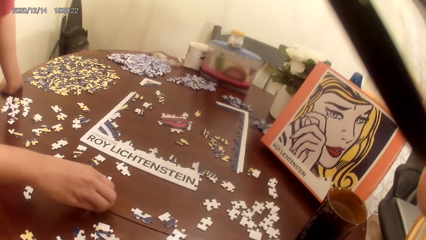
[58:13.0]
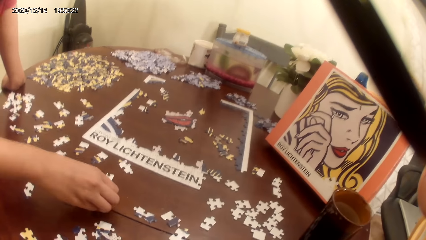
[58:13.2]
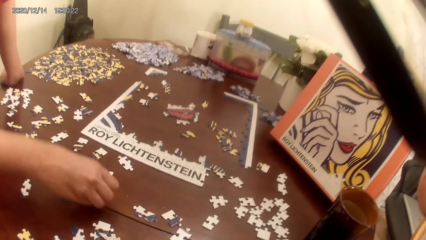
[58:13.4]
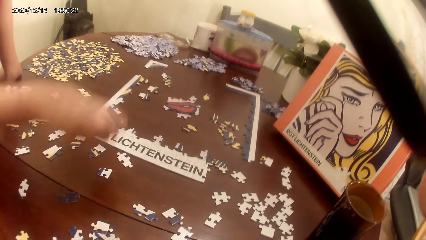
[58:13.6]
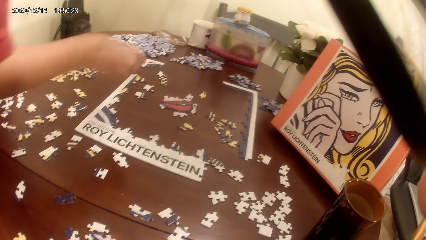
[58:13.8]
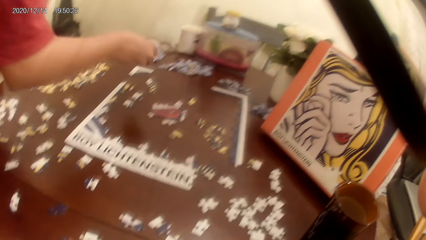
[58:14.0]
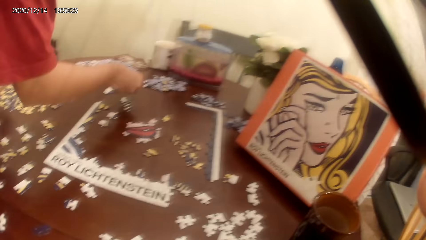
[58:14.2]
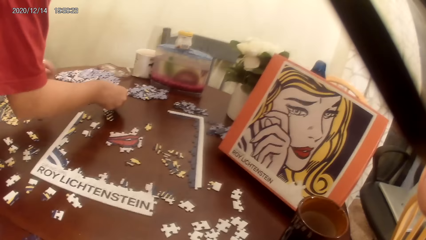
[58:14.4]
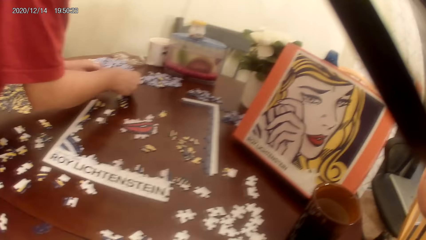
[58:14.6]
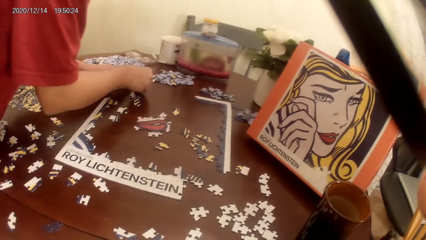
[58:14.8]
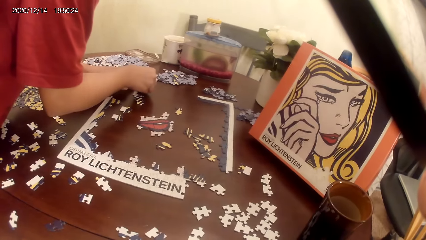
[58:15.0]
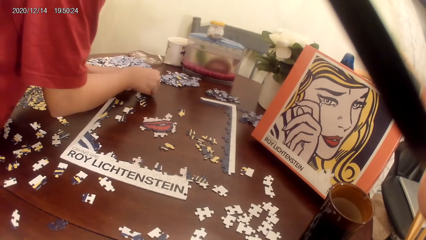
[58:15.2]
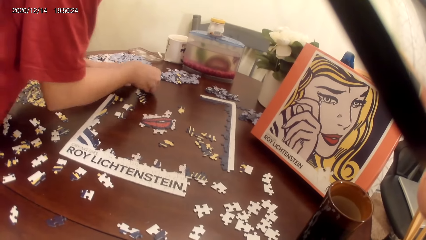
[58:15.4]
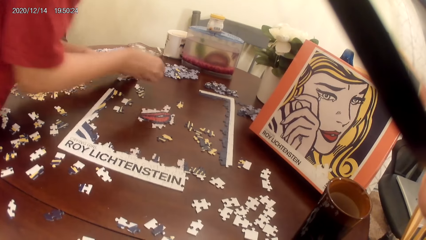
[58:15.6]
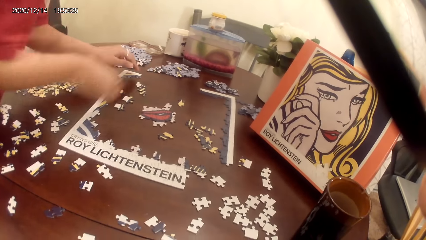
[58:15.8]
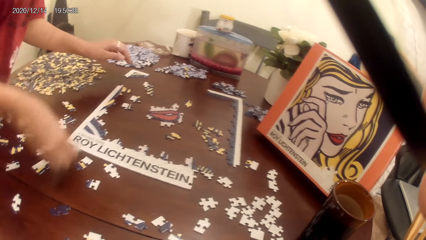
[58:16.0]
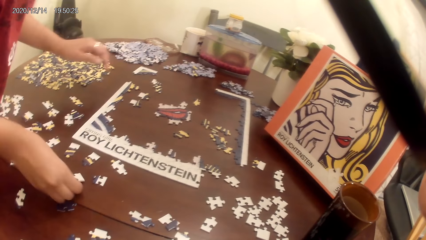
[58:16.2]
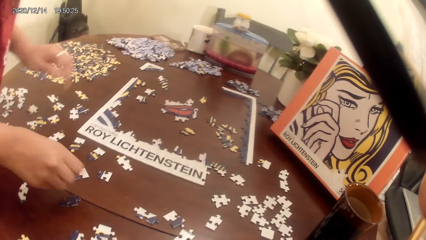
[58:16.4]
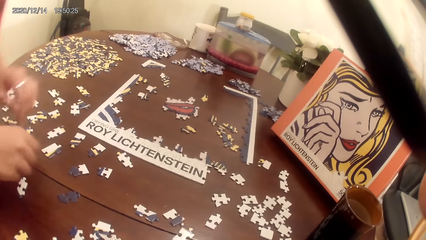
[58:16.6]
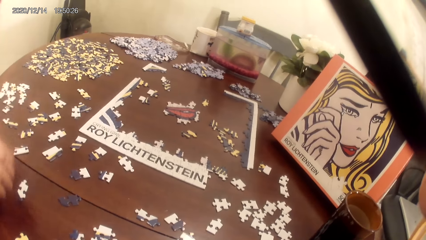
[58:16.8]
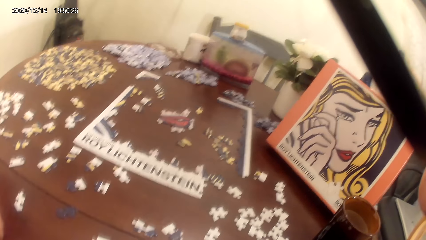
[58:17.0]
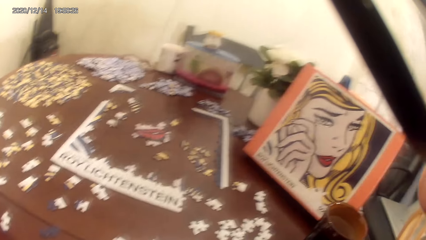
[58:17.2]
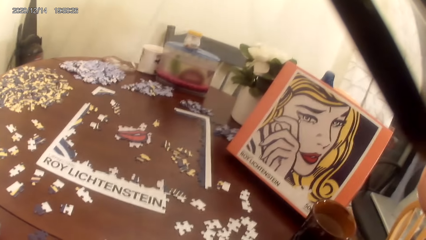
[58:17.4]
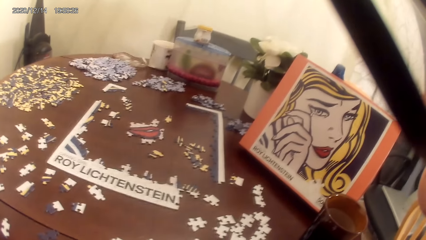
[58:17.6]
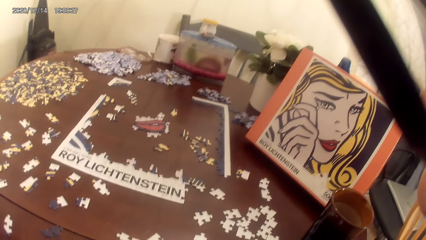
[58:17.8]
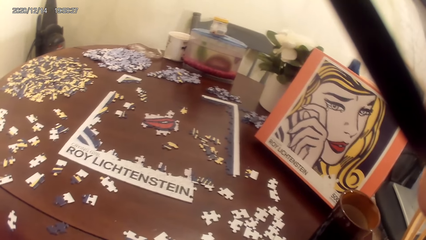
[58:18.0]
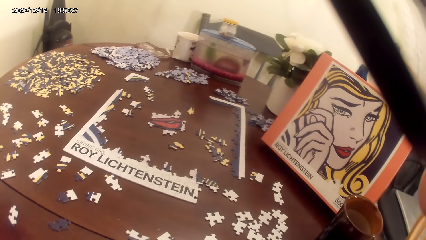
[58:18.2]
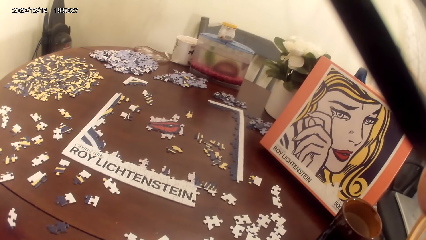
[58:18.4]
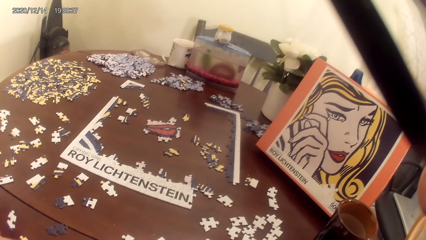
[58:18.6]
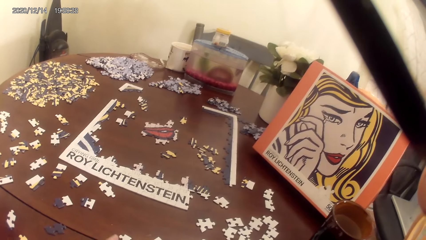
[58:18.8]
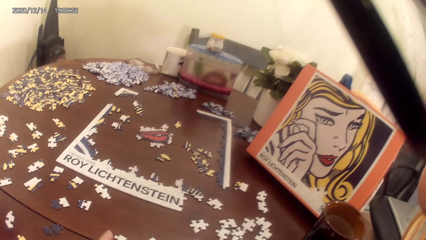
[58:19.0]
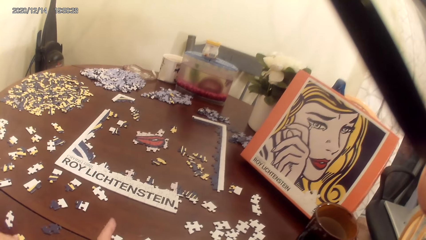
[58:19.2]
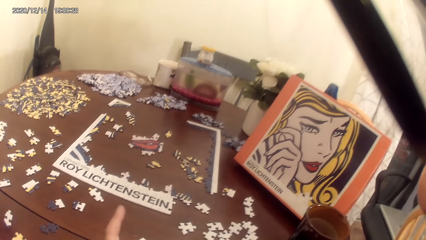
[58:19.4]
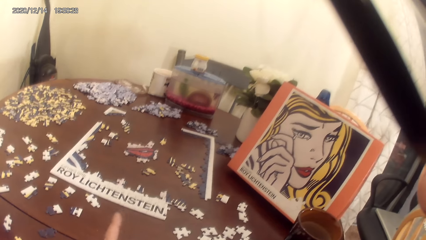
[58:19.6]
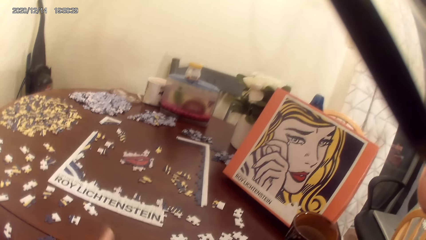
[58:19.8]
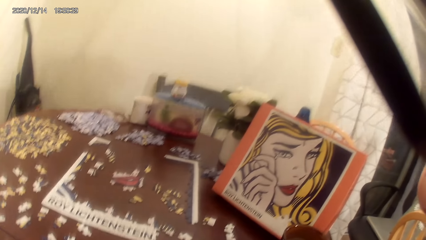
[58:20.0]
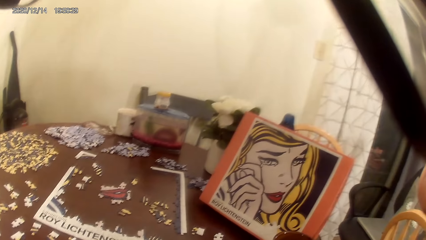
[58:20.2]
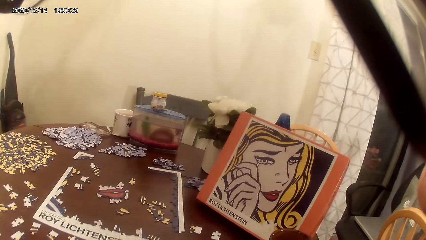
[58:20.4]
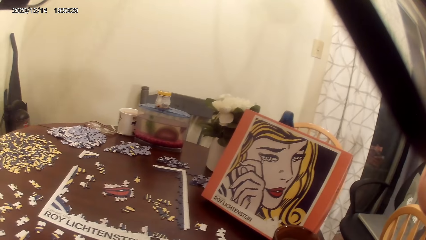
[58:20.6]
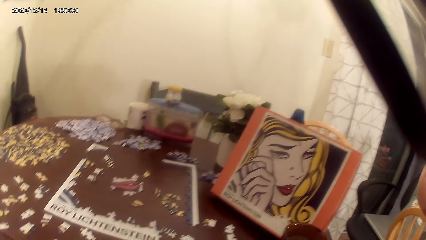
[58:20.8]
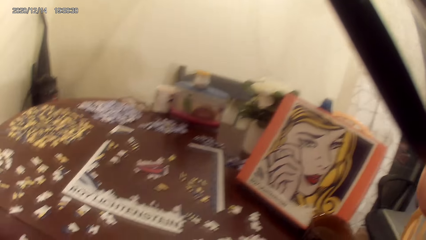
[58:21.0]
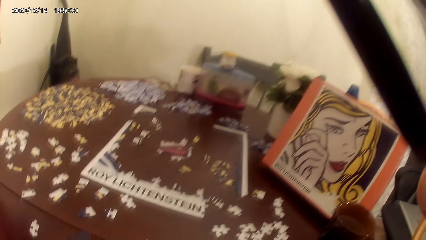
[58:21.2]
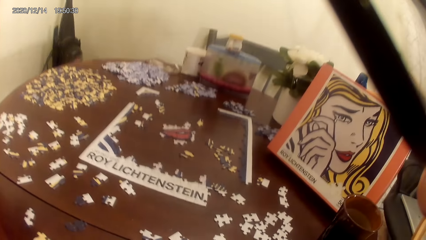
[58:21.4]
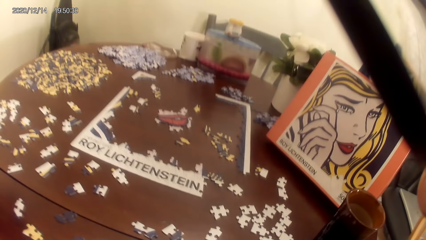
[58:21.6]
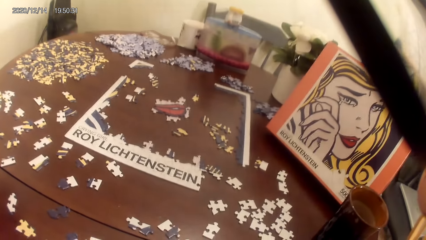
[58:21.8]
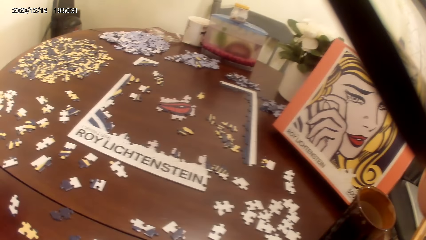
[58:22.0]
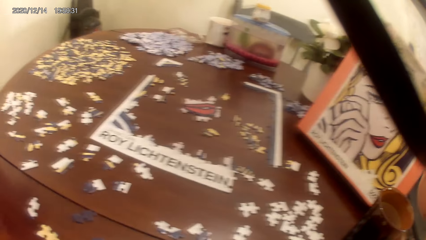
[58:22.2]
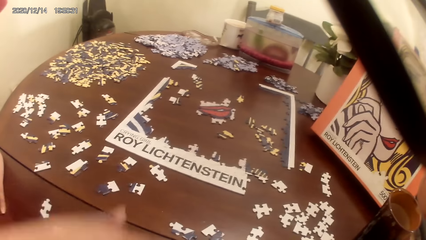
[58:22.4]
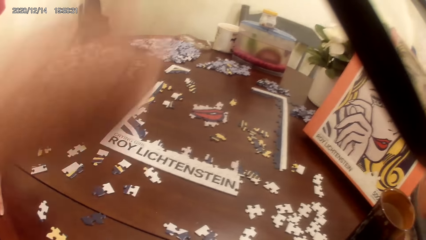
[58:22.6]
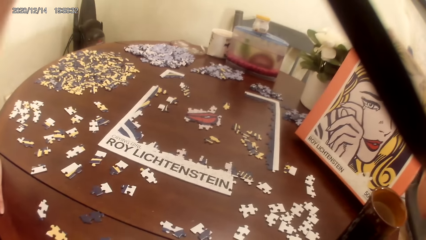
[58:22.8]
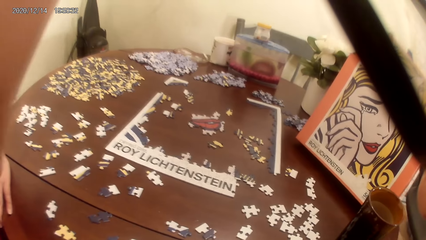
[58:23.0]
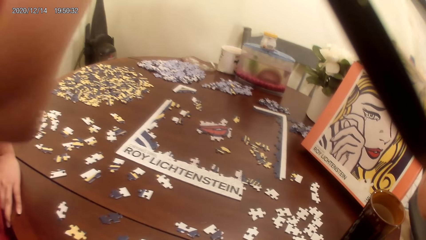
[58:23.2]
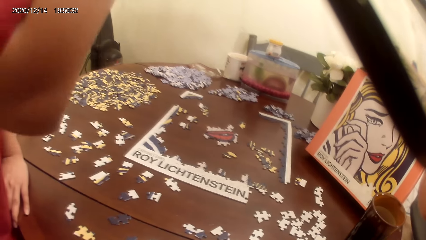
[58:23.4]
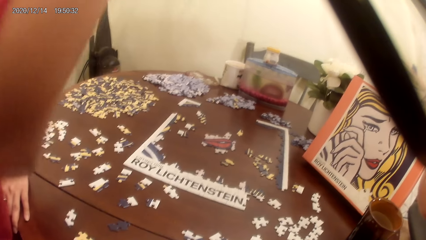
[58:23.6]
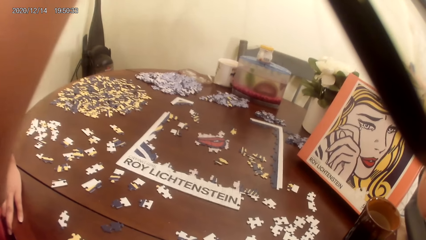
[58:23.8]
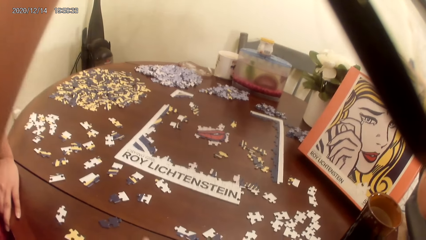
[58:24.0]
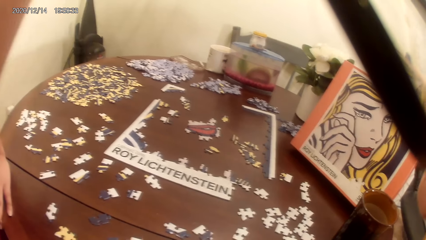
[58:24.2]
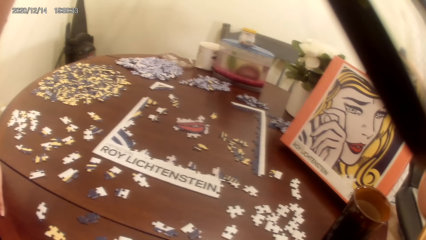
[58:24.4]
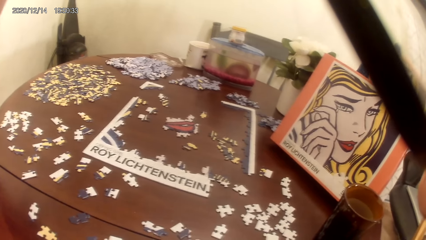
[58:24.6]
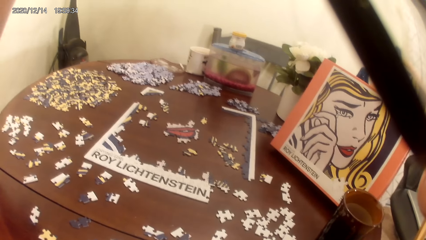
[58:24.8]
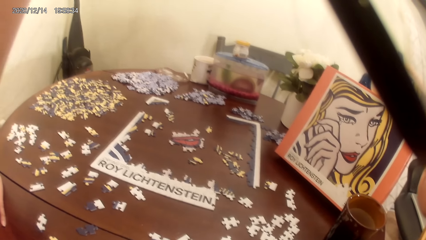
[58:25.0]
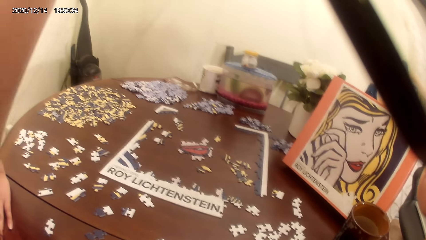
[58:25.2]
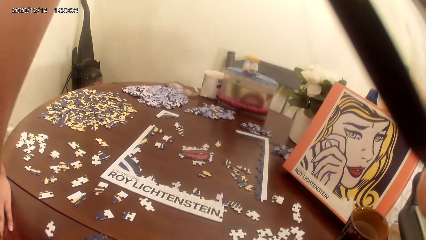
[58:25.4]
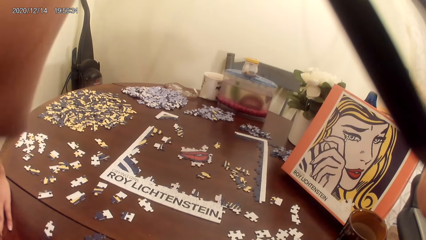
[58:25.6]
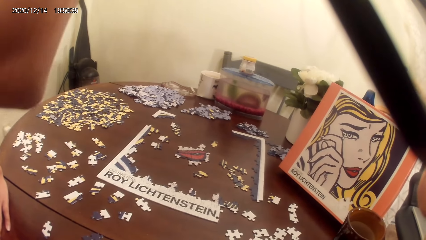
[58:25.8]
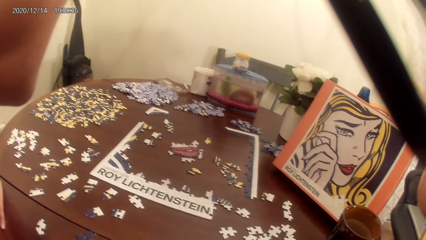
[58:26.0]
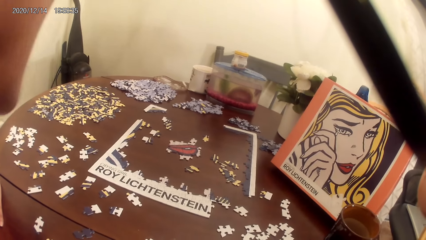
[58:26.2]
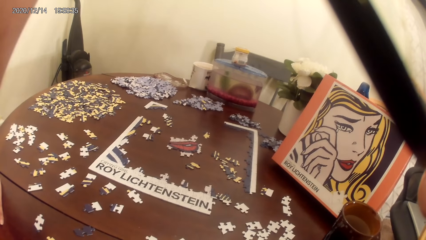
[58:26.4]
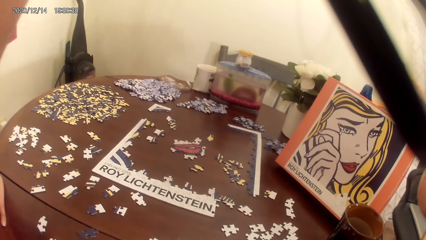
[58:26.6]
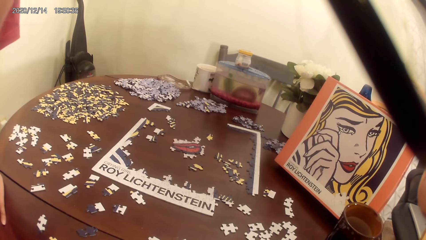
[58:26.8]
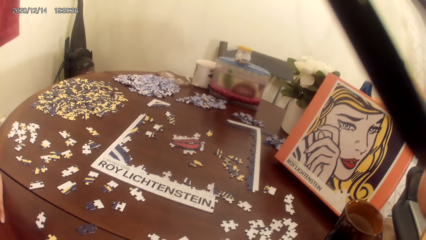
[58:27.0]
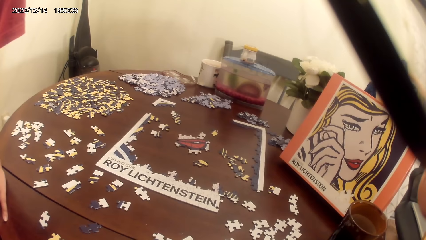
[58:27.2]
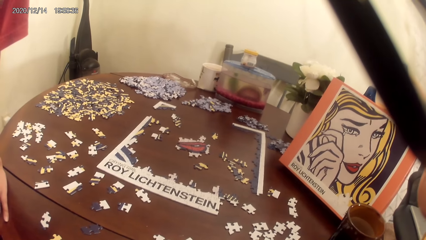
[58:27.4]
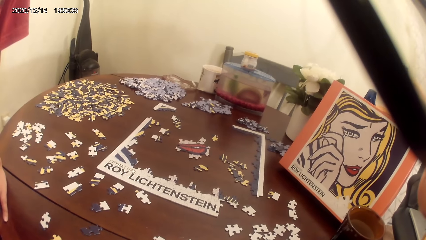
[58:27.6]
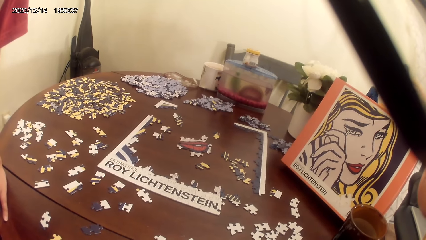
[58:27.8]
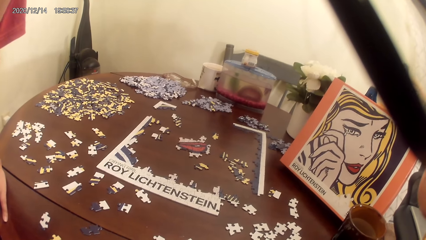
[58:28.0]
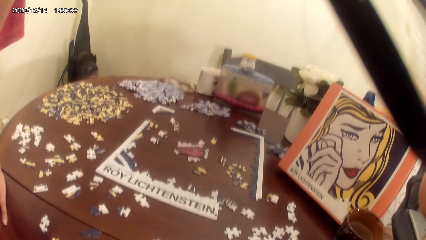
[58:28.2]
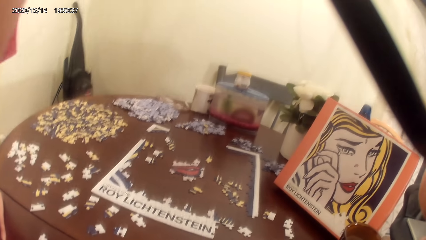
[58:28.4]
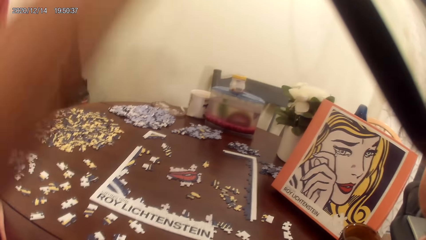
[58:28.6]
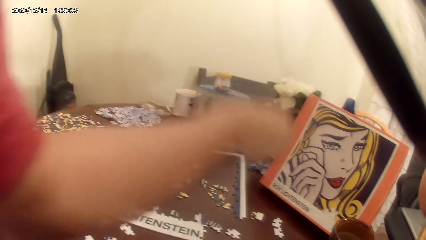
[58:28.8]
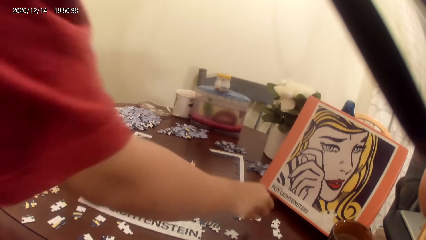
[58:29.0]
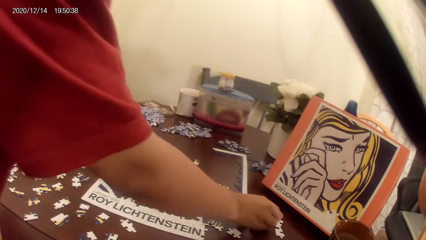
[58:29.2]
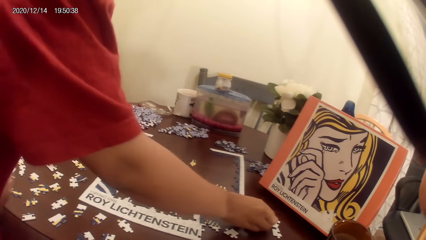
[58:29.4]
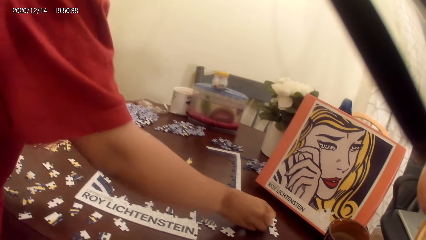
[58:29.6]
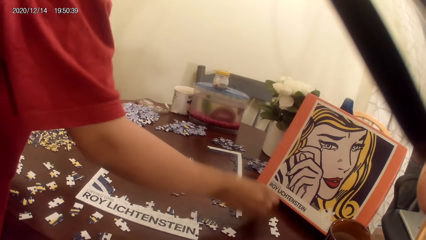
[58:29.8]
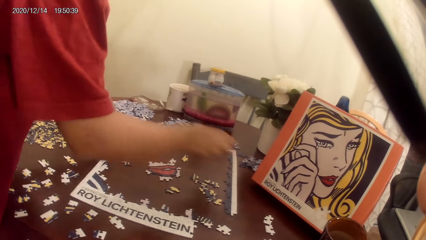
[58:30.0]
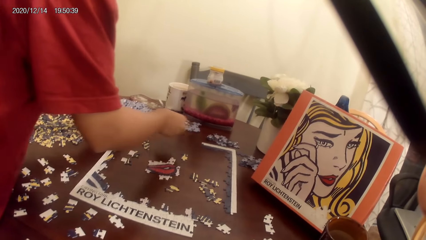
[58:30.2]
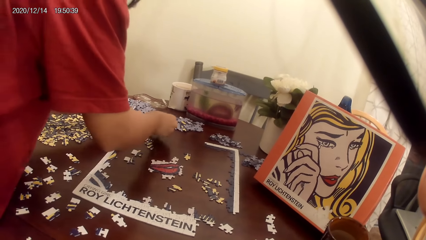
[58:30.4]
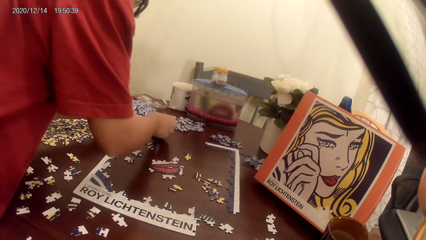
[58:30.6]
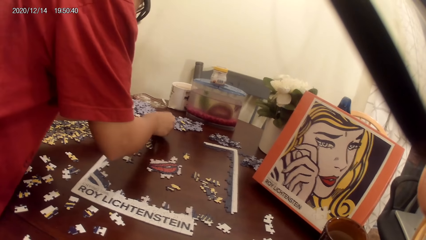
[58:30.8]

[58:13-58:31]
The person plays a jigsaw puzzle. The camera wearer acts on music from a radio. They look around. The person plays the dominoes game and picks up a puzzle piece.
